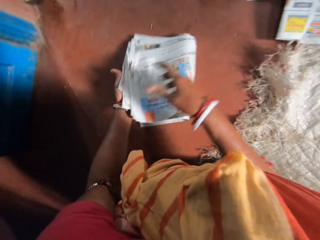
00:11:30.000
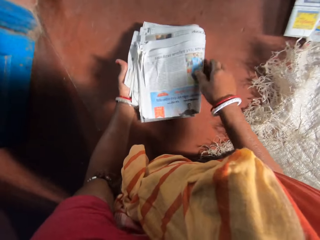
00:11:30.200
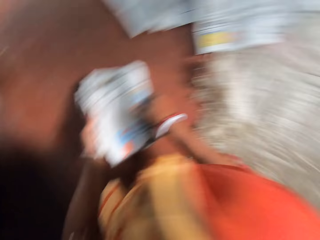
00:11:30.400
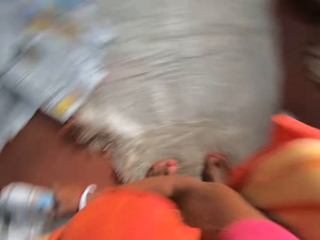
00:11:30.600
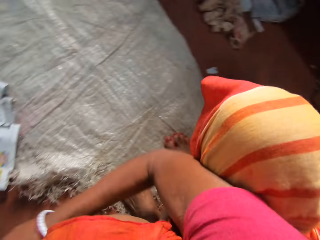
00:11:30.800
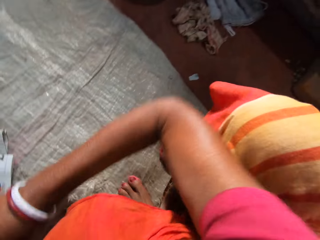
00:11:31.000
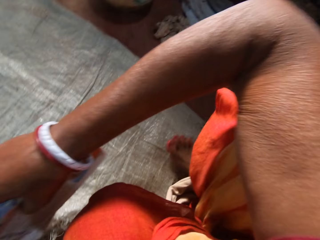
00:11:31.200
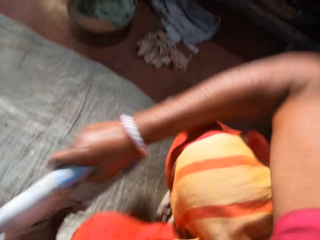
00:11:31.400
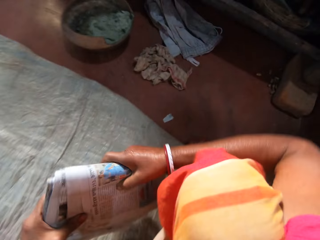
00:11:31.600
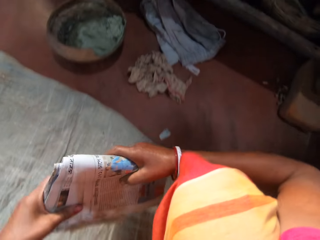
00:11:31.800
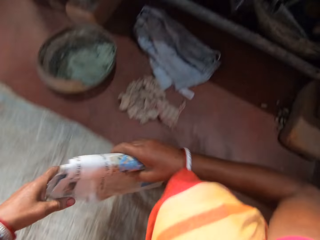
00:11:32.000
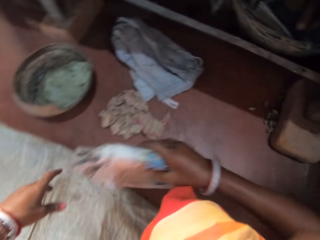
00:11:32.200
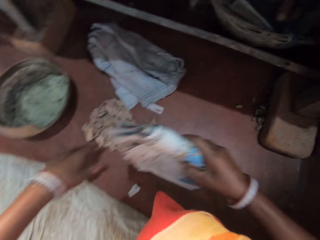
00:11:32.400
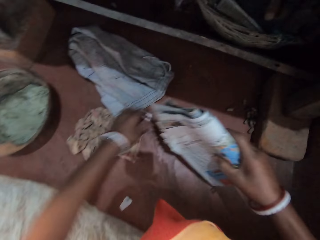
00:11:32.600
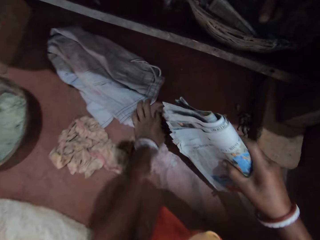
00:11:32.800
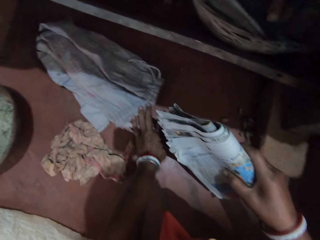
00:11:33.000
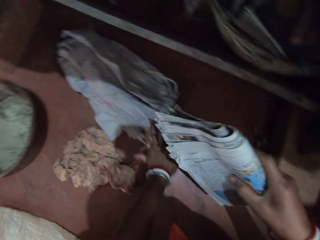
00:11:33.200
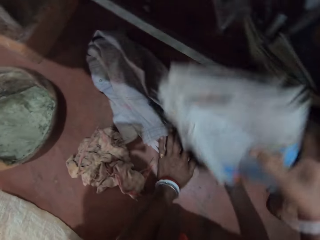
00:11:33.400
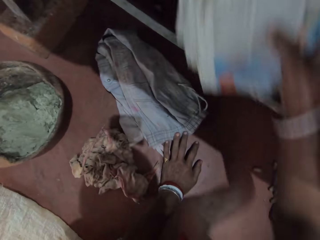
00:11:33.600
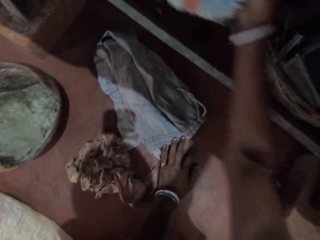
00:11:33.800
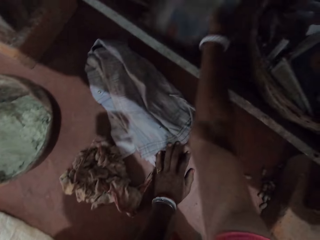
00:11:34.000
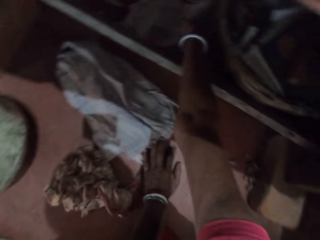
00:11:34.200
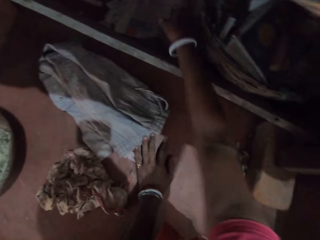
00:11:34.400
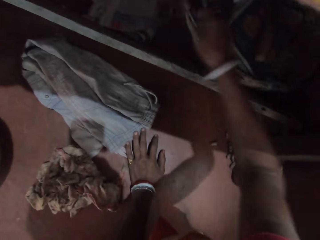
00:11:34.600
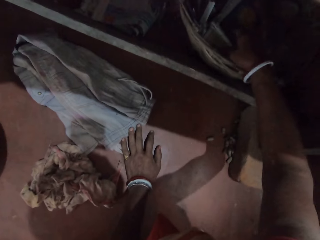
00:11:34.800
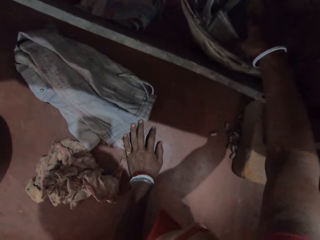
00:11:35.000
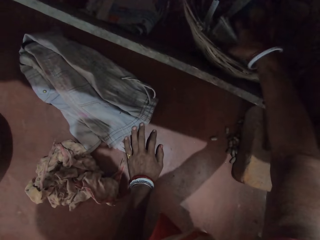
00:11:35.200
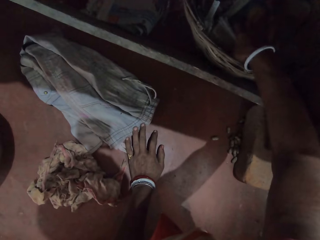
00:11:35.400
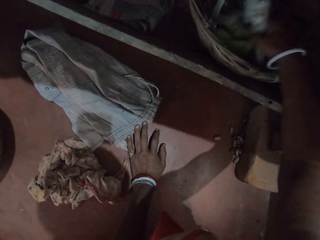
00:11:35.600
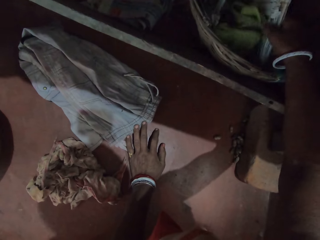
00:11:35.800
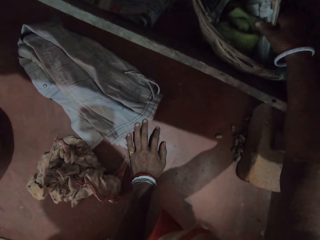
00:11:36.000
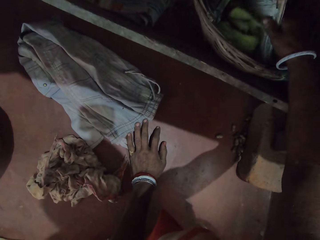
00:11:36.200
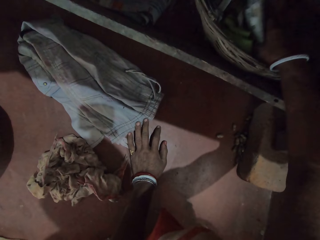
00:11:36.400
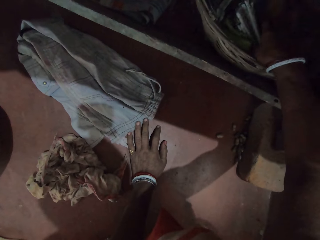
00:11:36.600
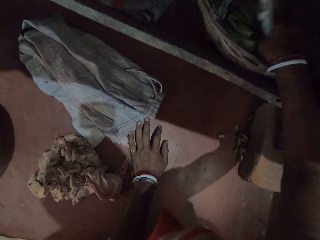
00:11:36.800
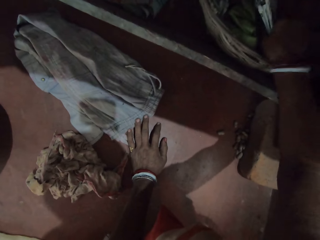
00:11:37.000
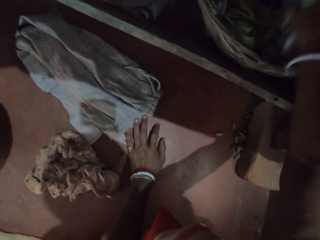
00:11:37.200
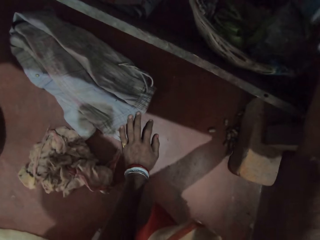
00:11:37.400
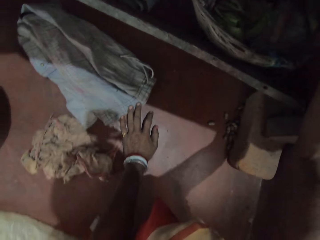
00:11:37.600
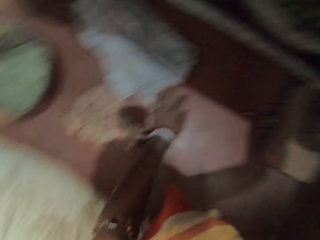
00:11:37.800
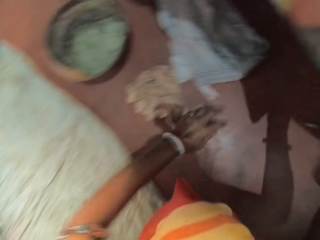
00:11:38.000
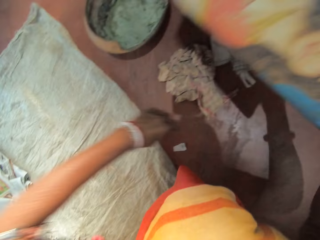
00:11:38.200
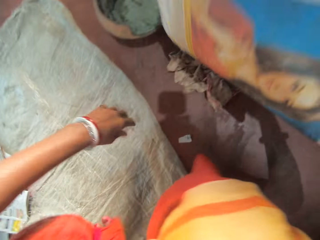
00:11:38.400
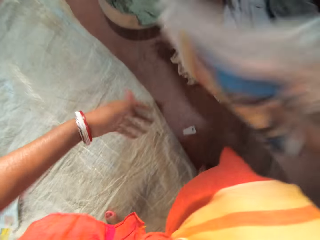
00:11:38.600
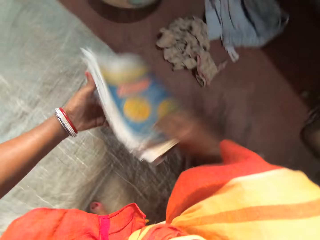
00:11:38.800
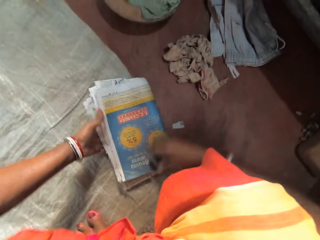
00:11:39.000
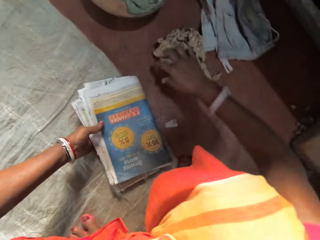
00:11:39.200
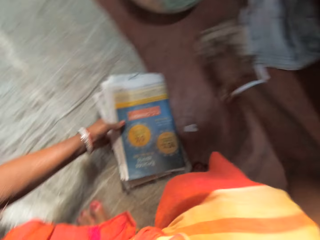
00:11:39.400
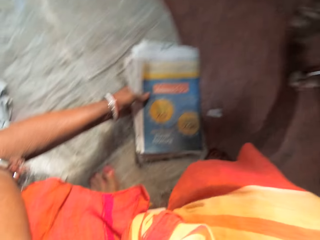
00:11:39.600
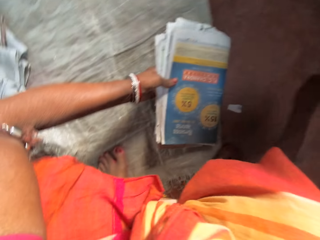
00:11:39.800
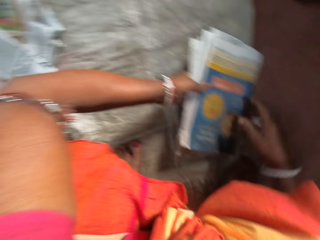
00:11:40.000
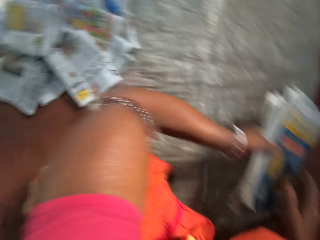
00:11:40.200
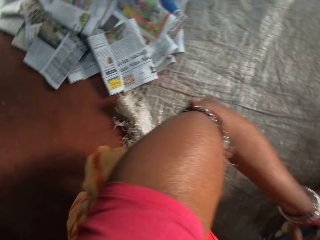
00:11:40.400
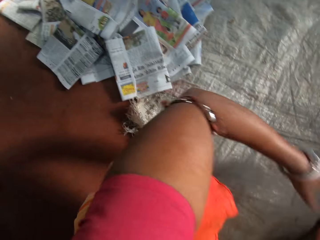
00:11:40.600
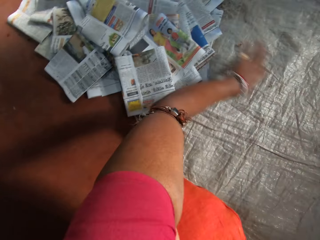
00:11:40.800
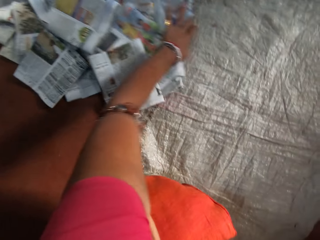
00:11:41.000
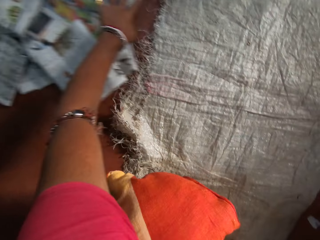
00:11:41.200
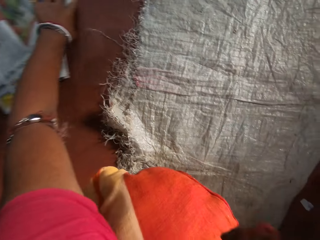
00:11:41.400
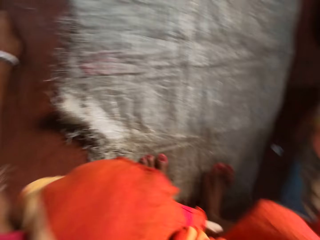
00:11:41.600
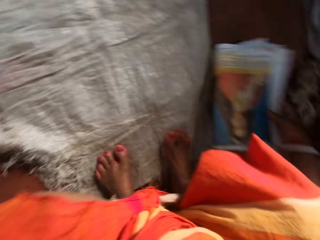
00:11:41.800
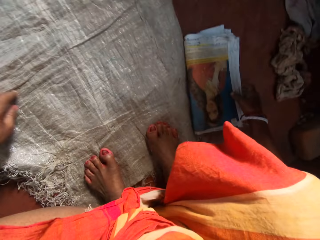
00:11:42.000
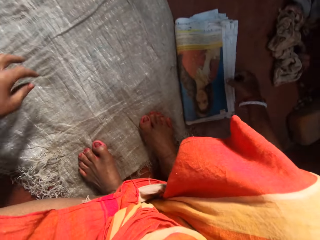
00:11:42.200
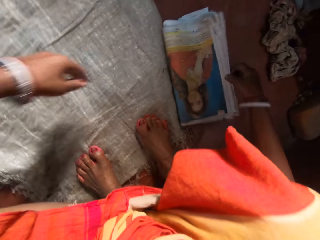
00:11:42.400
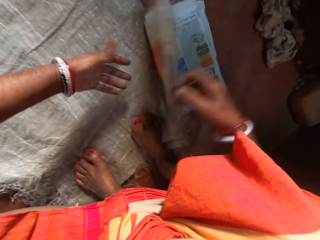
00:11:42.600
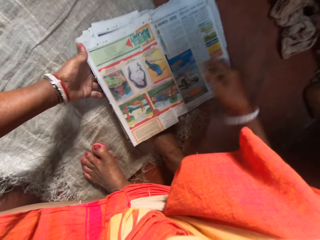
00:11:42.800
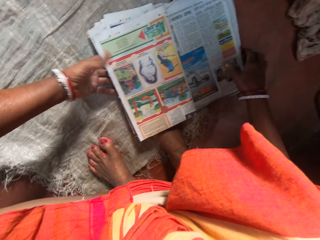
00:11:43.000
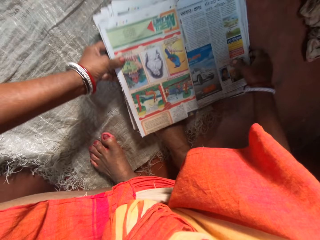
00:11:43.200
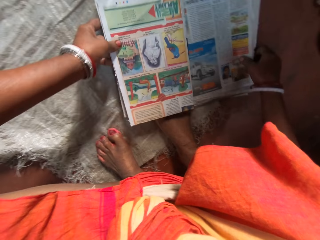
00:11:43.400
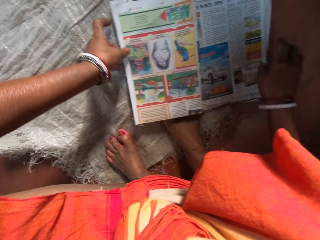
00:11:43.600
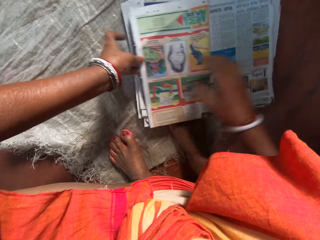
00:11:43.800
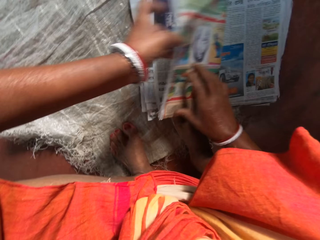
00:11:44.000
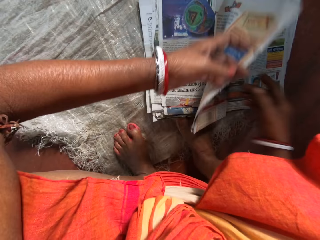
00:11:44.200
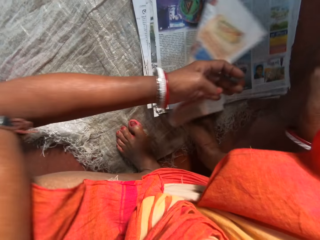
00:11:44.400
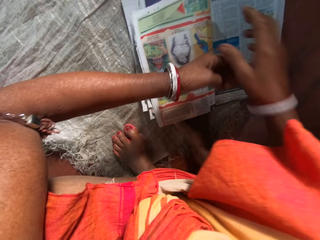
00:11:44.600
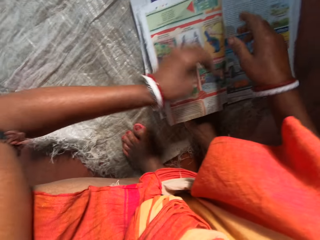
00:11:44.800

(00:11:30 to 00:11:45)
The camera wearer picks newspapers and folds the newspapers. She looks at a sack. She lifts the newspapers from a floor and holds the newspapers. She places her left hand on the floor. She places the newspapers on a table. She picks the newspapers from a basket. She places the newspapers on the sack. She moves something on the floor. She stretches a hand. She pushes the folded newspapers with her left hand. She puts the newspapers on the floor. She flips the newspapers with her right hand. She holds the newspapers.

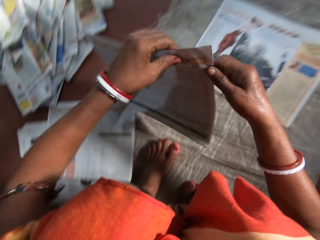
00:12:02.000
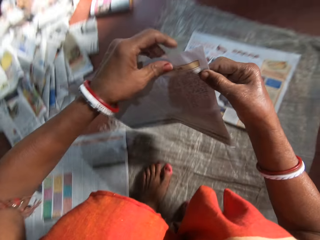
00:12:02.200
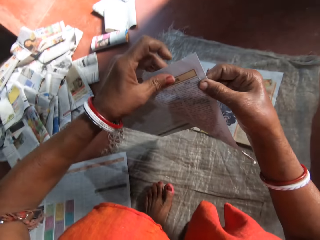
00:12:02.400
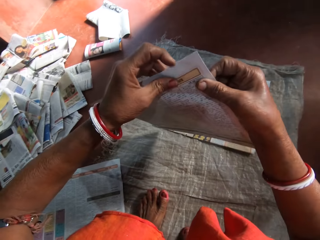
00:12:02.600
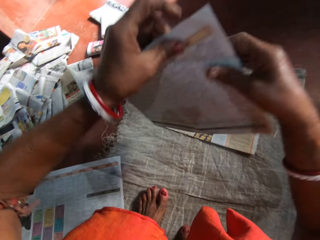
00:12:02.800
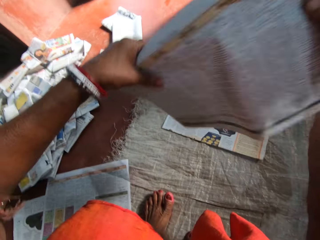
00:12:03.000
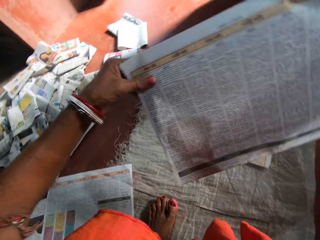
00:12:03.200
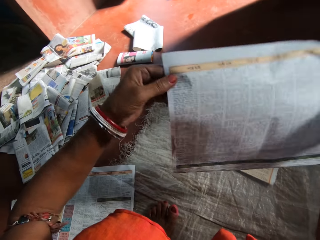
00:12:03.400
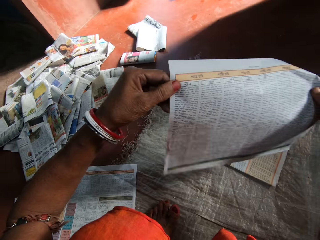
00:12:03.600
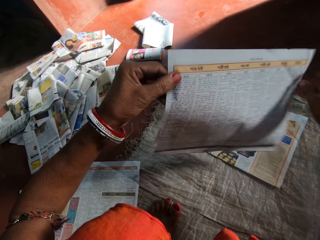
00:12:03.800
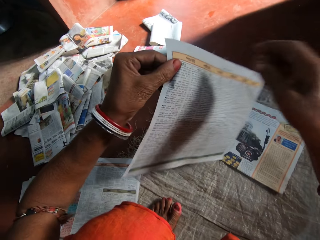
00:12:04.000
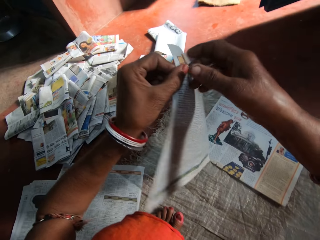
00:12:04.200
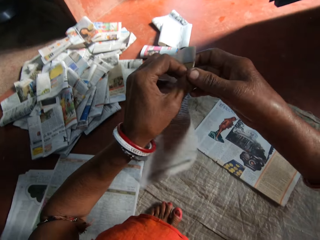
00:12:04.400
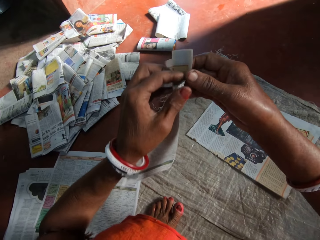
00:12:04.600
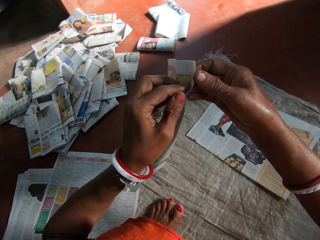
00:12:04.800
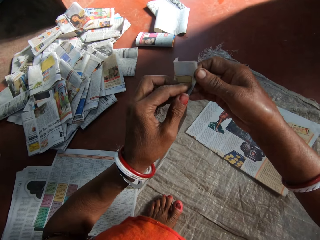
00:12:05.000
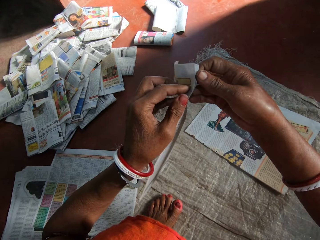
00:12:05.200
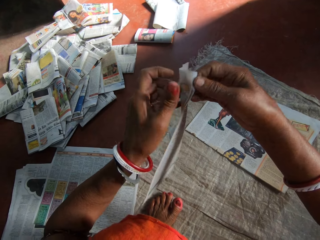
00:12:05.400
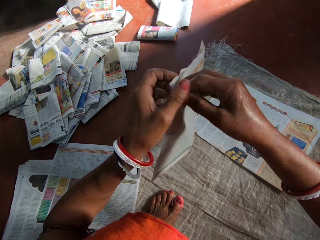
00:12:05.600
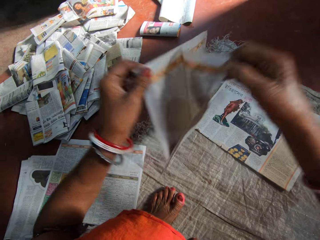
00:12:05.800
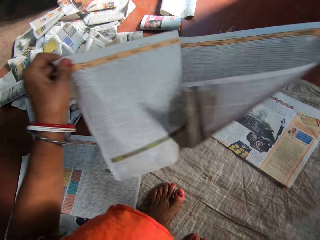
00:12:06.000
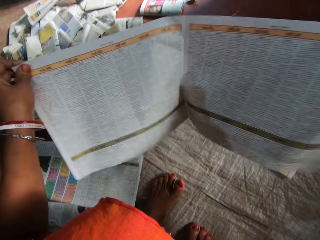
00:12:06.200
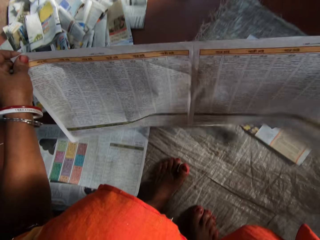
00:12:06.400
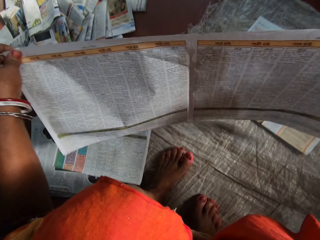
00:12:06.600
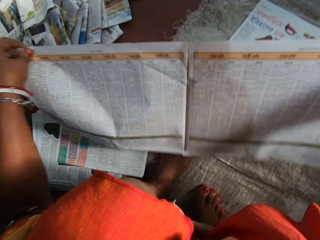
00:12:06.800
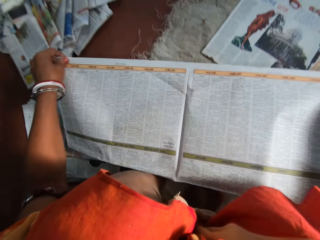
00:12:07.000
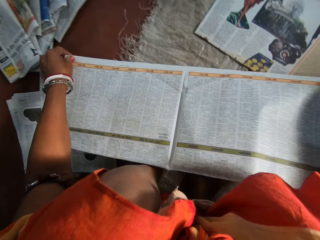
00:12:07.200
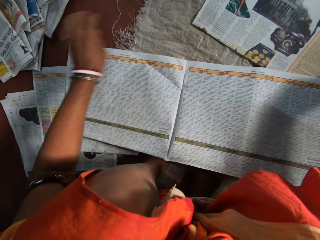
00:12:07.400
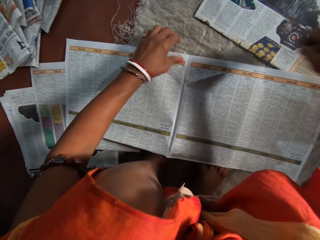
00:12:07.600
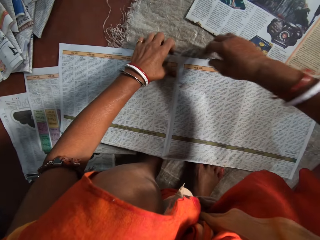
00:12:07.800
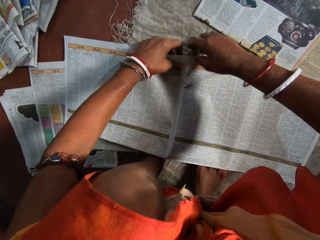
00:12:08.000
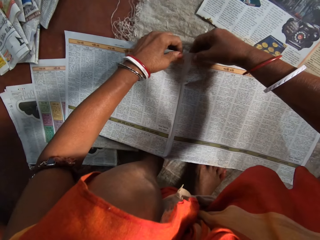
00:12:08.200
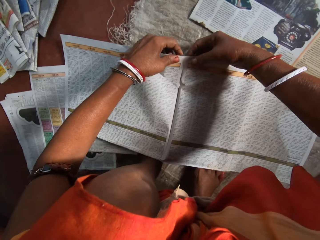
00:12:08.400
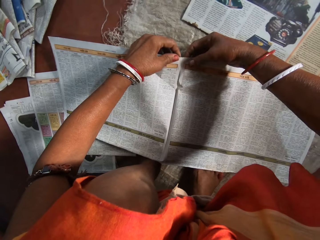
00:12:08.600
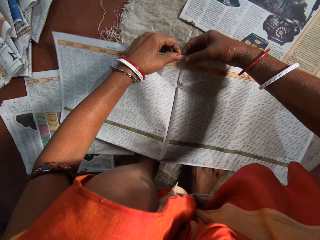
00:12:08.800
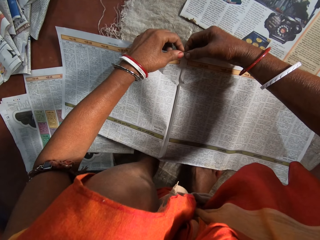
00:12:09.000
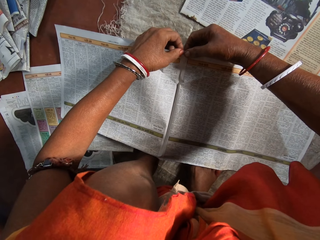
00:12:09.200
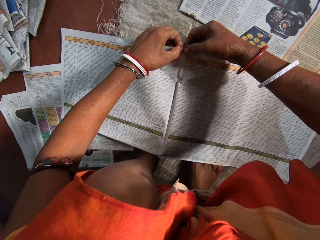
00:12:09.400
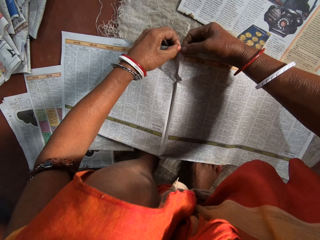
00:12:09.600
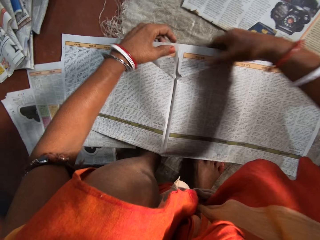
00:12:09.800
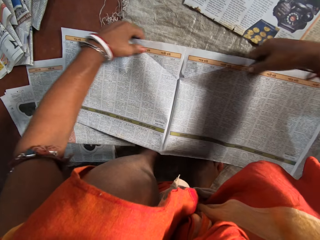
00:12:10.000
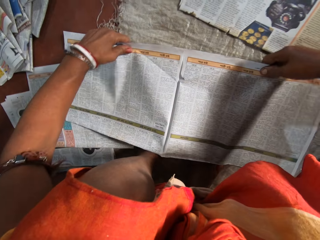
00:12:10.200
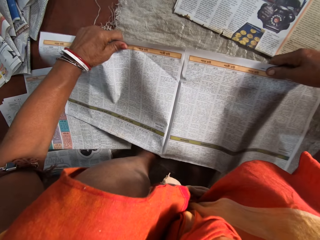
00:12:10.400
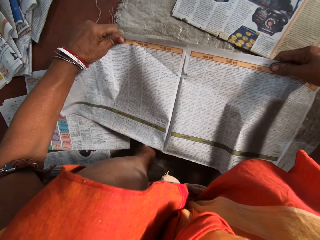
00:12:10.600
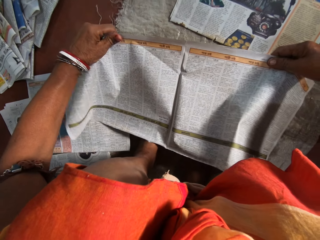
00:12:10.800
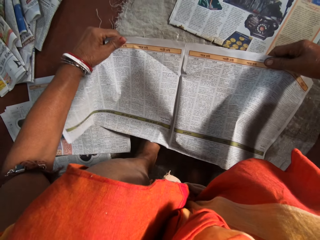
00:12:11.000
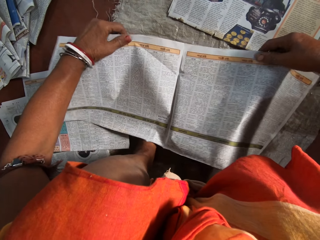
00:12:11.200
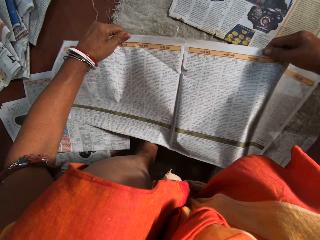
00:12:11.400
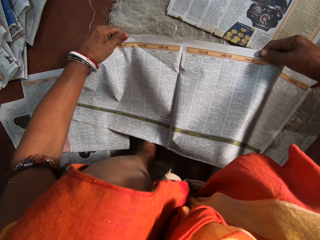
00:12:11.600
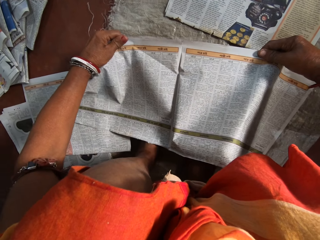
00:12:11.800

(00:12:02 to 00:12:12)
The camera wearer picks a newspaper. They turn the newspapers. They separate the newspapers. They stretch a newspaper. They place the newspaper on a sack. They cut the newspaper. They tear the newspaper. They hold the newspaper. They pull the newspaper.
